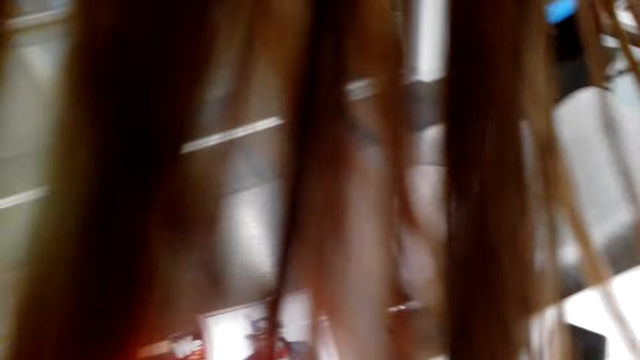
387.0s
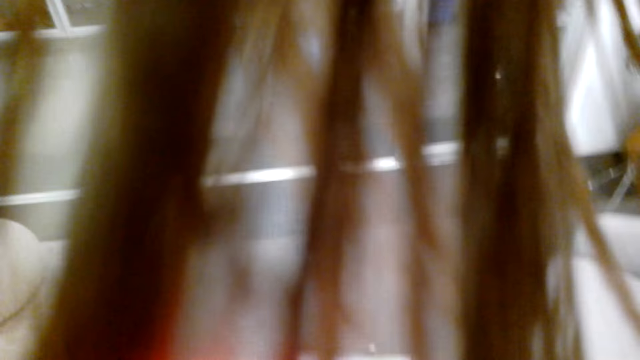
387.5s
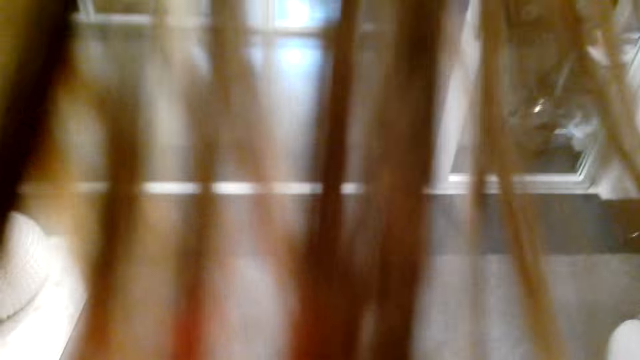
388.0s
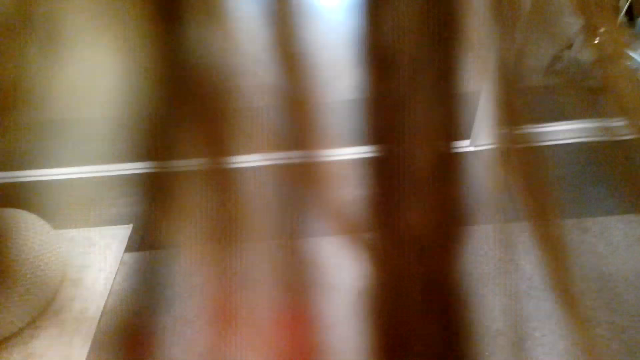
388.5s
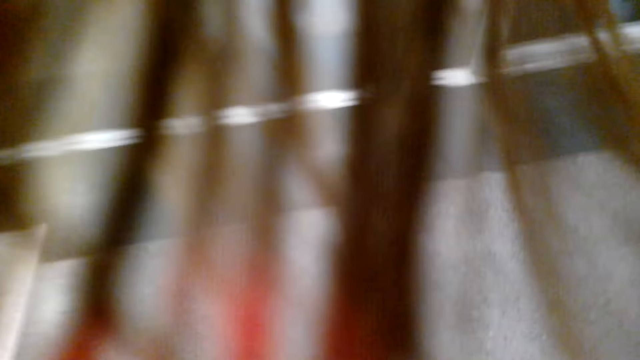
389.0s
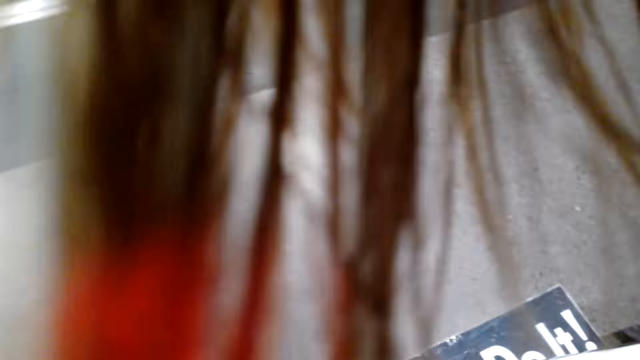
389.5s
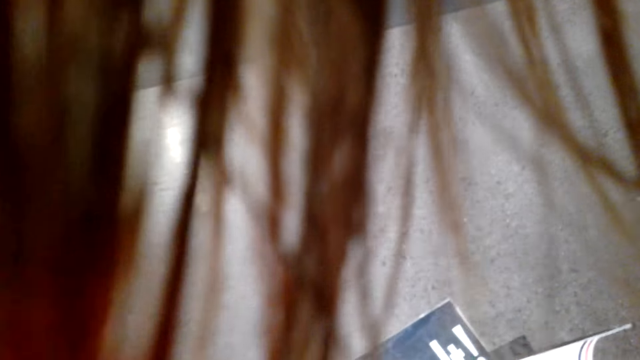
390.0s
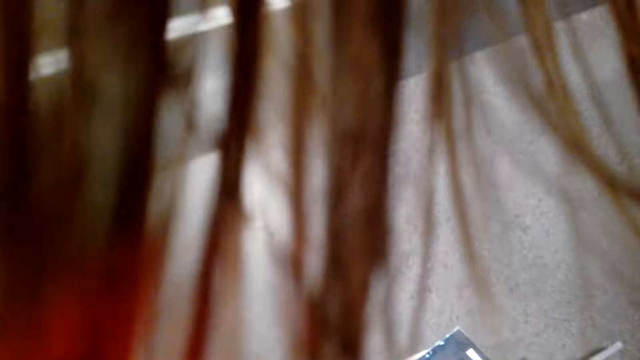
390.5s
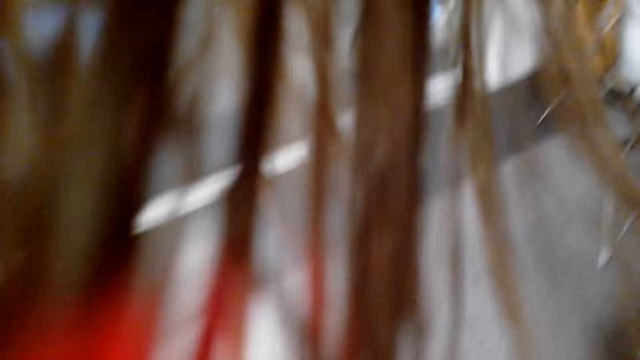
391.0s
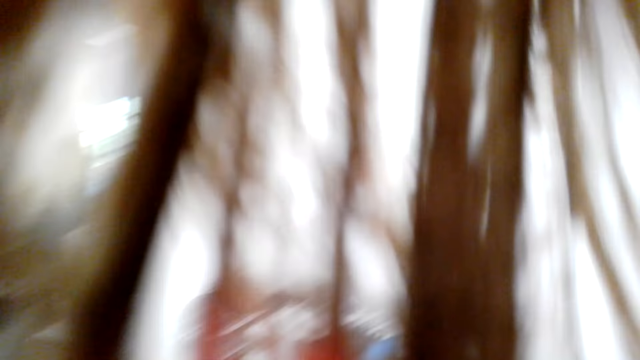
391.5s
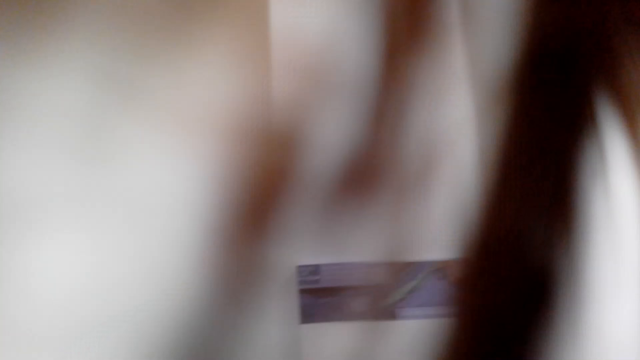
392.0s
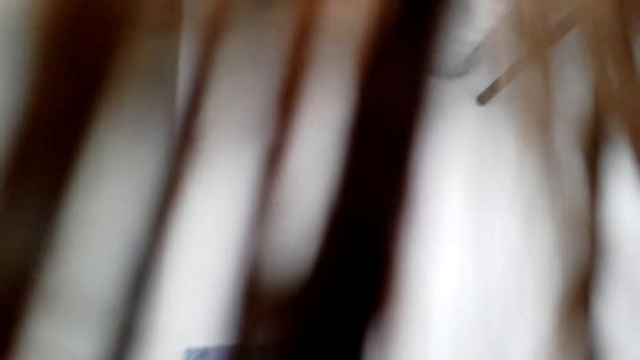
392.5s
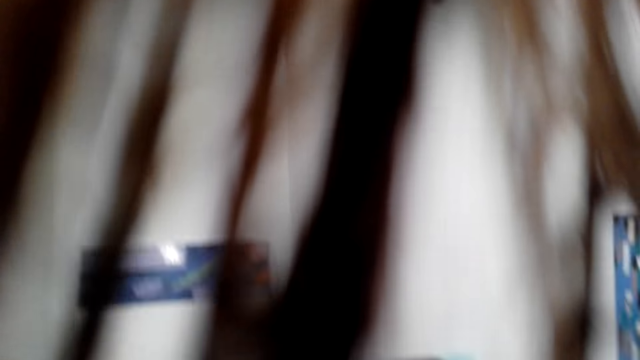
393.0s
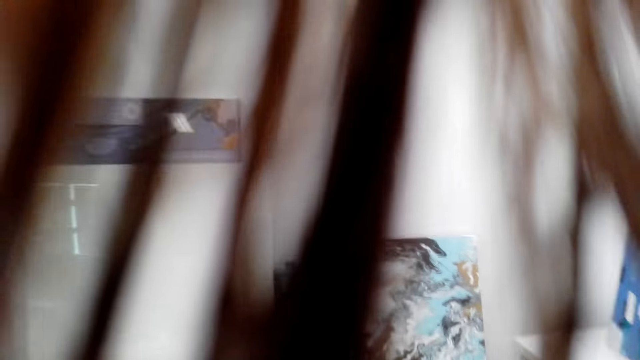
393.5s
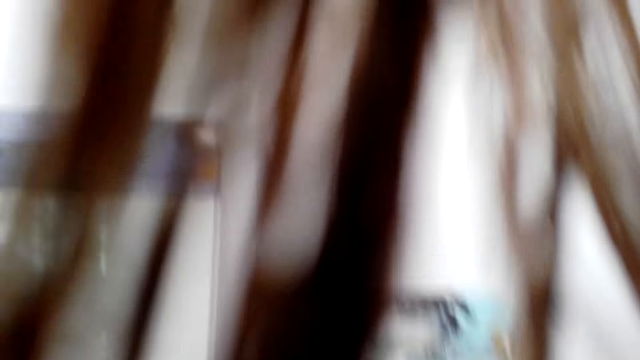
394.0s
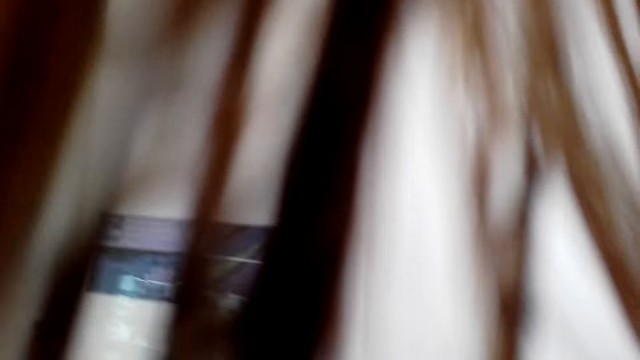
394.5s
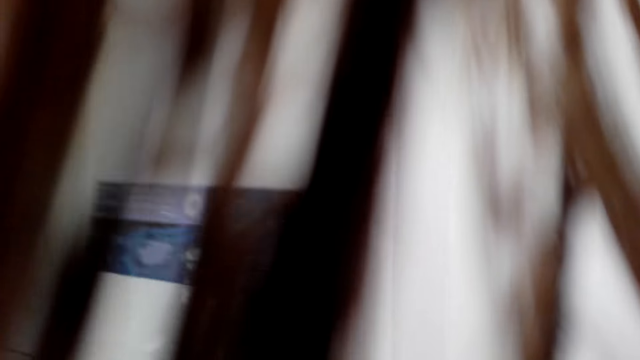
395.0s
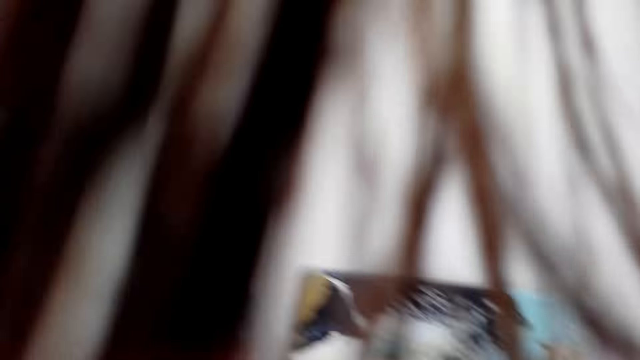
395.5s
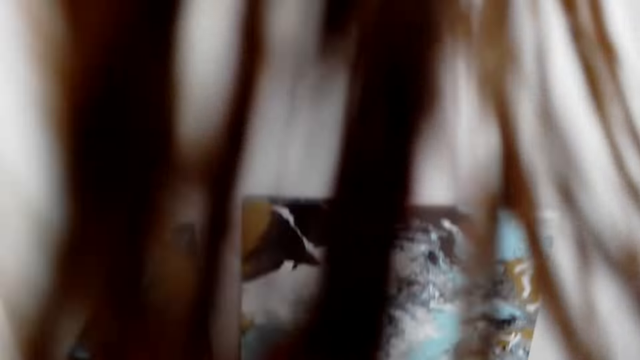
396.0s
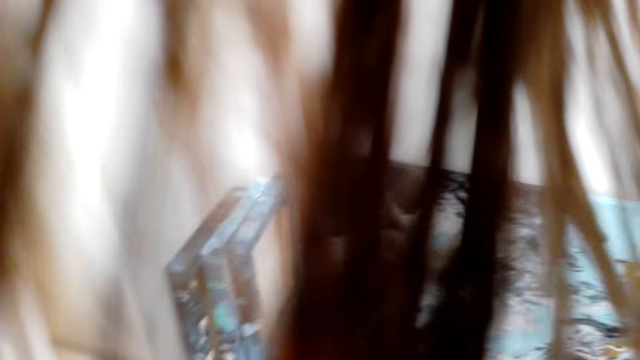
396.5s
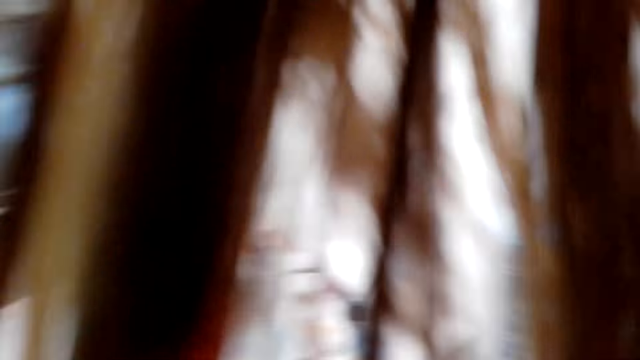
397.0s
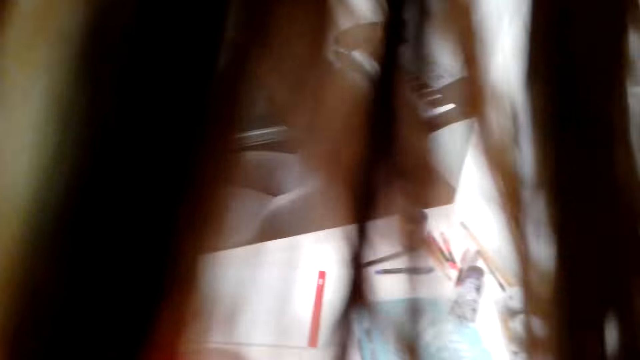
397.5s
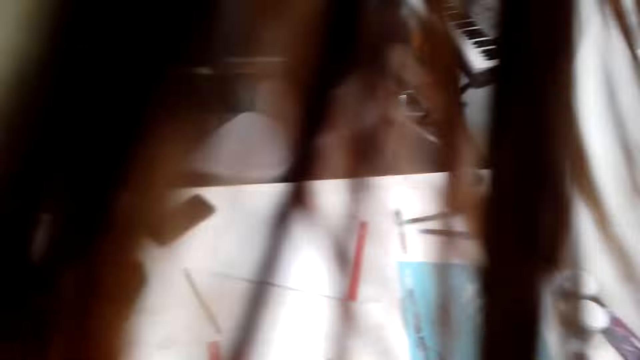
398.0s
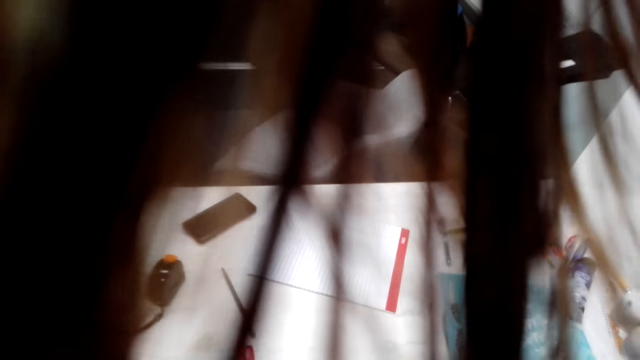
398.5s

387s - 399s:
The camera wearer picks up a painting. They walk around the house.

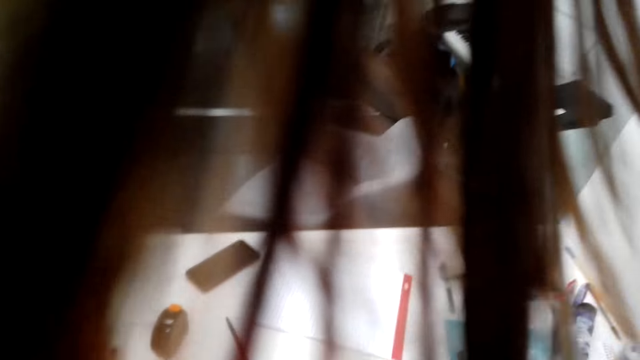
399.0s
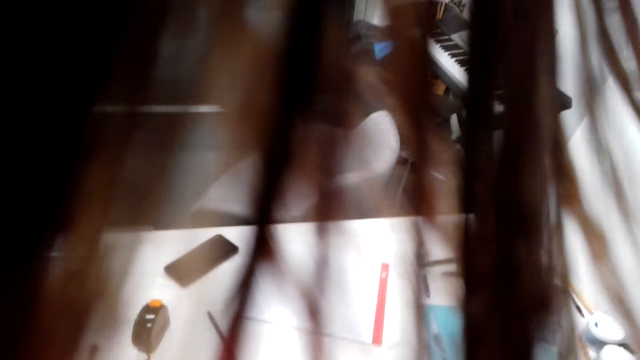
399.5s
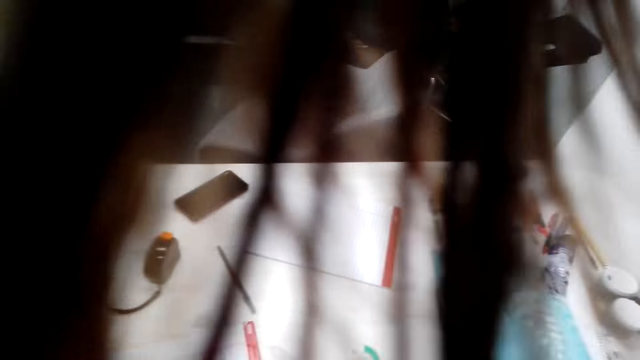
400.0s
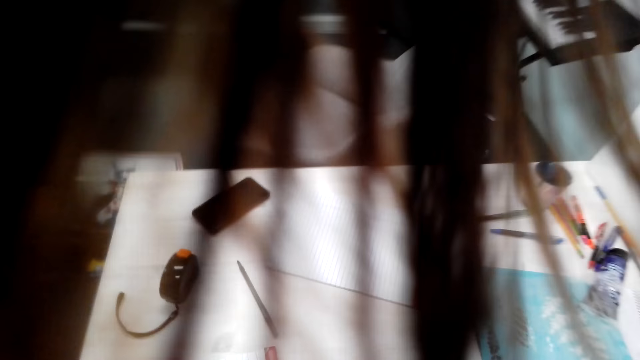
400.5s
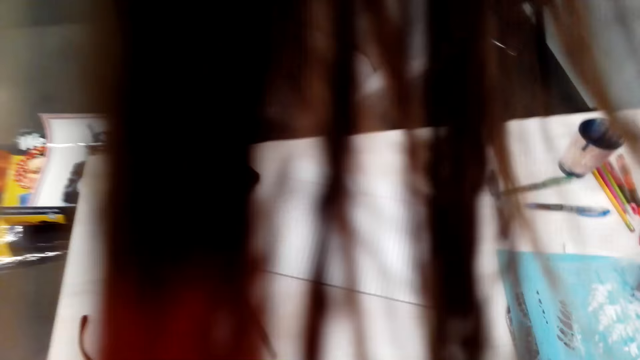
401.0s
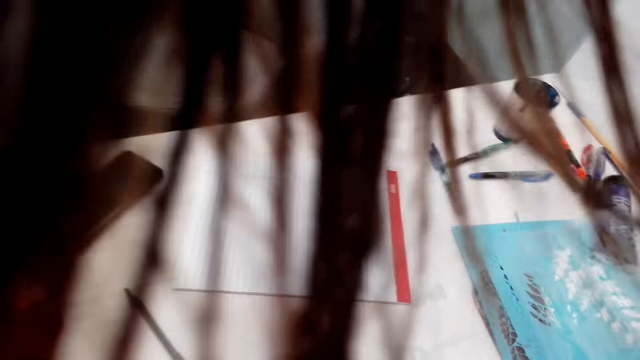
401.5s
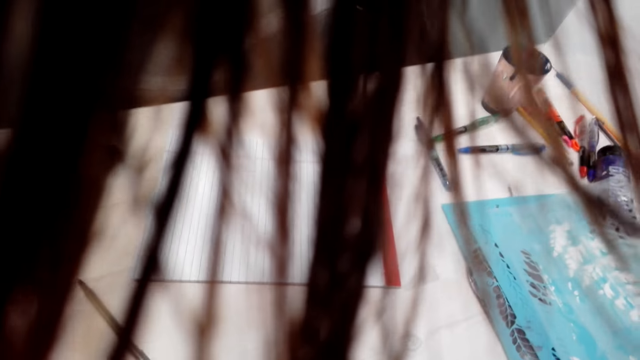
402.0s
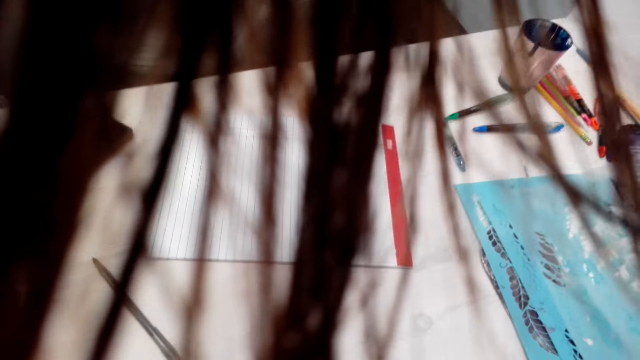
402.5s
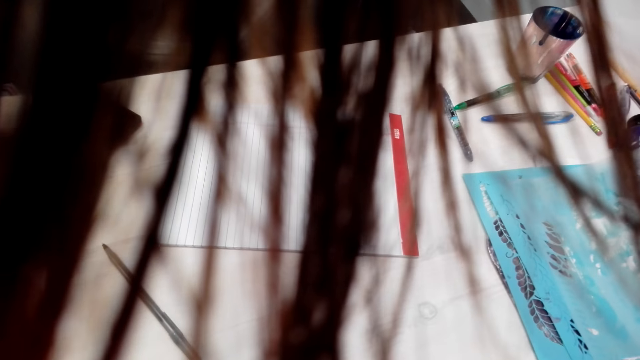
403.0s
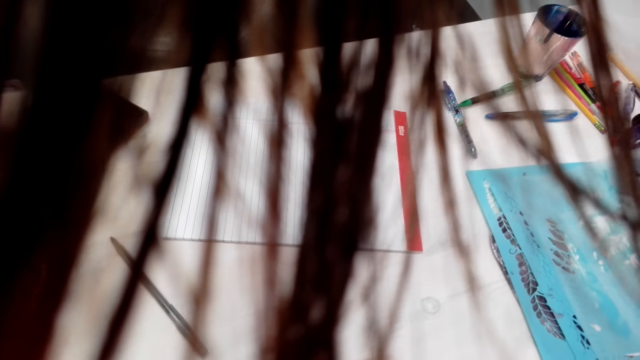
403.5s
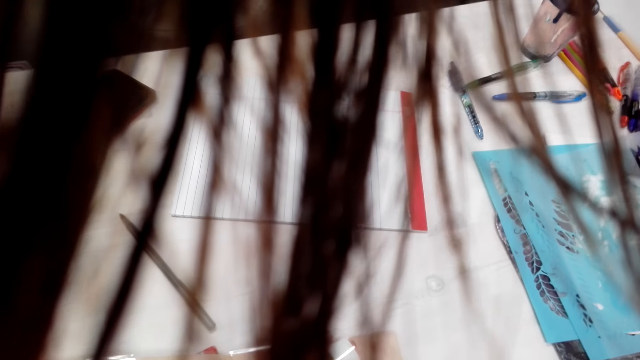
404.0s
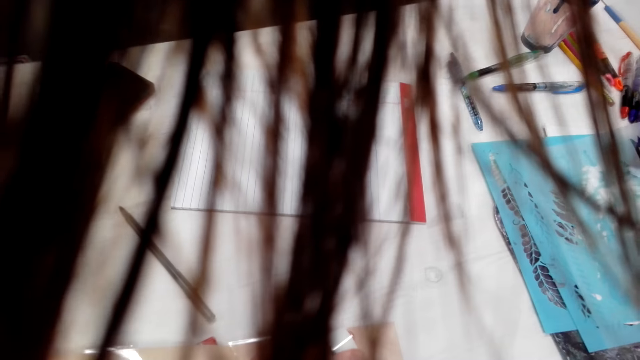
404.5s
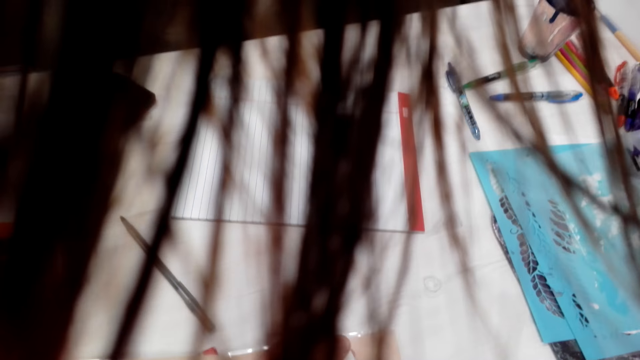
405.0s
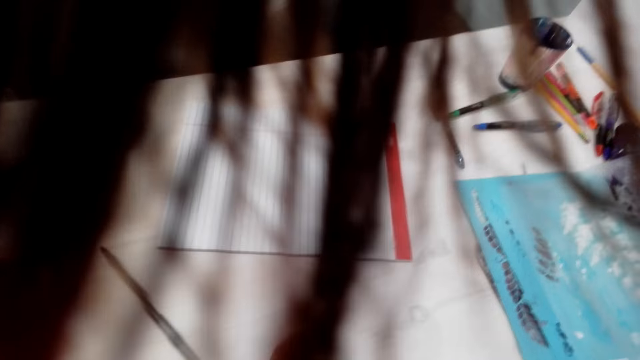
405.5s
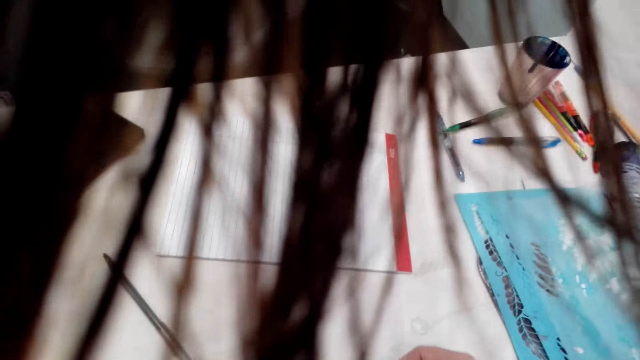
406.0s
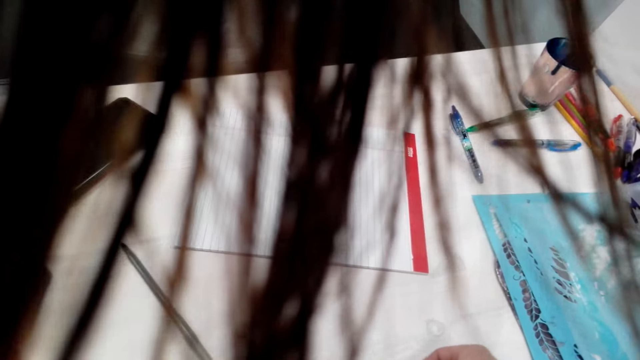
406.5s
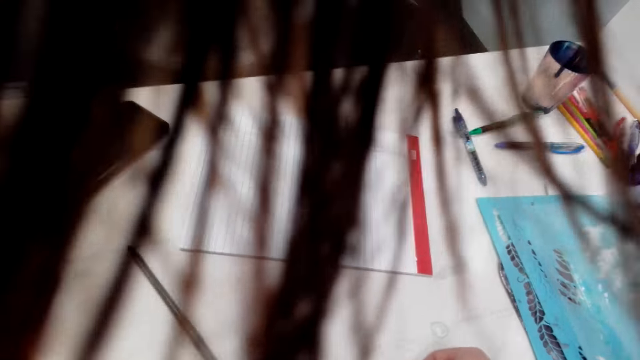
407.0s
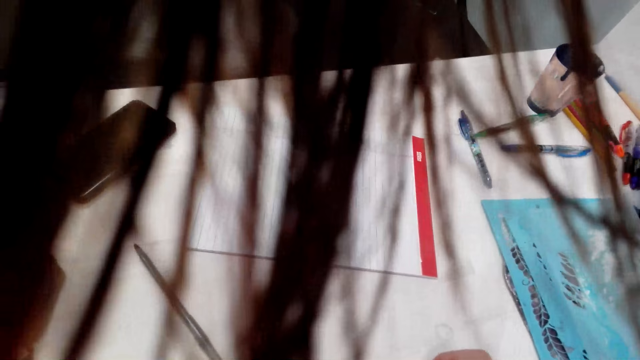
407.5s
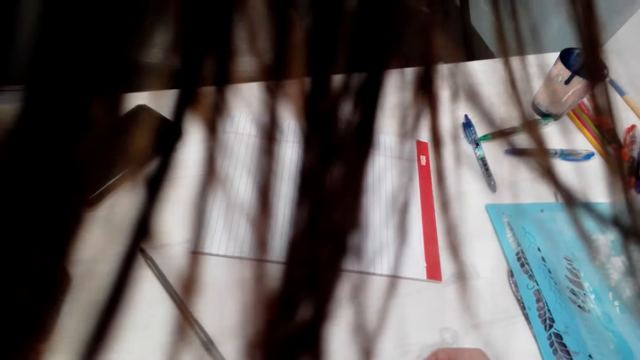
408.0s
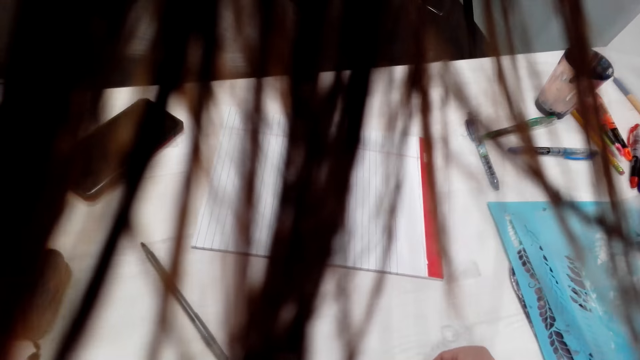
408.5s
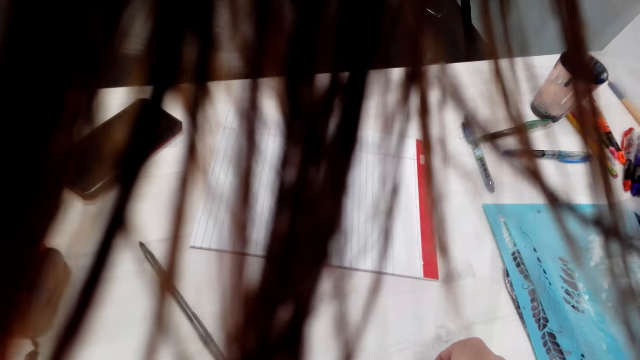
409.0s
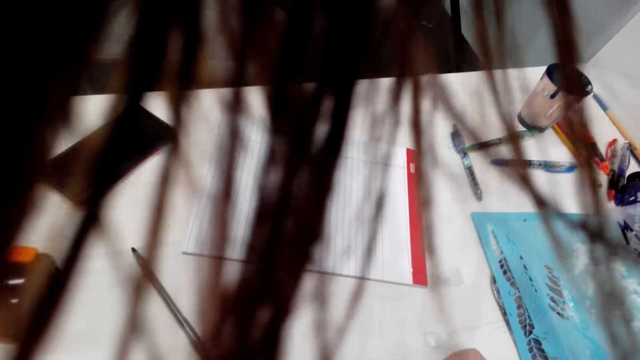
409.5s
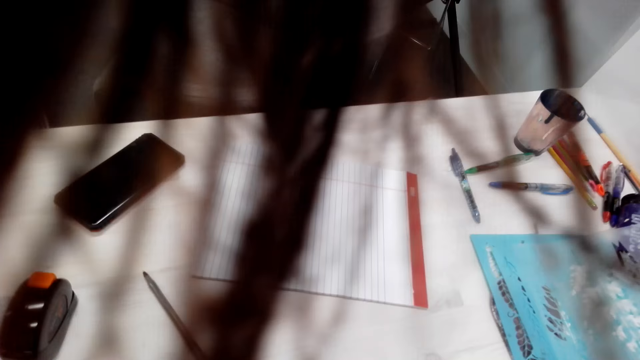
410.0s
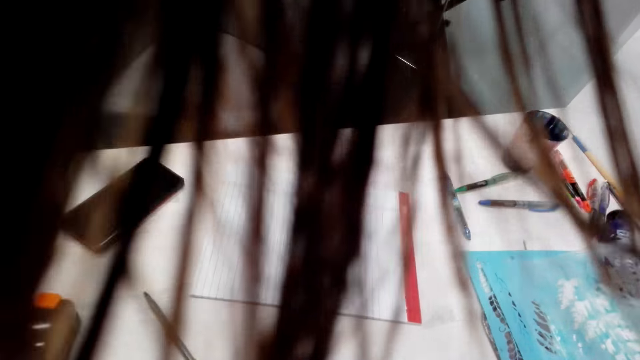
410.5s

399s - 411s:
The camera wearer sticks a tape in a wall art.
